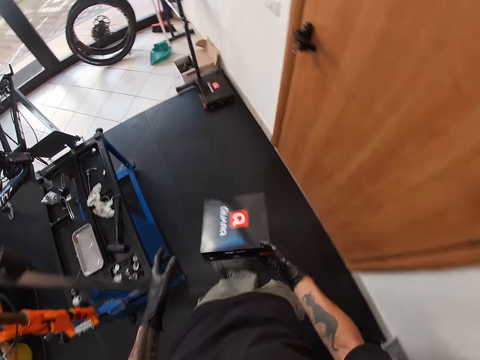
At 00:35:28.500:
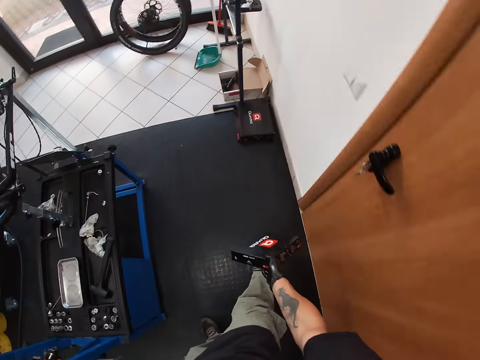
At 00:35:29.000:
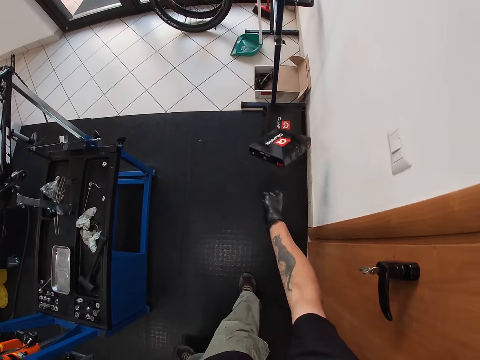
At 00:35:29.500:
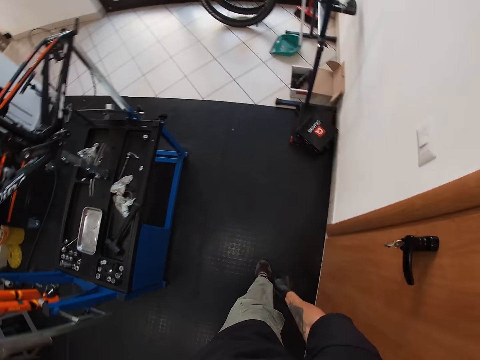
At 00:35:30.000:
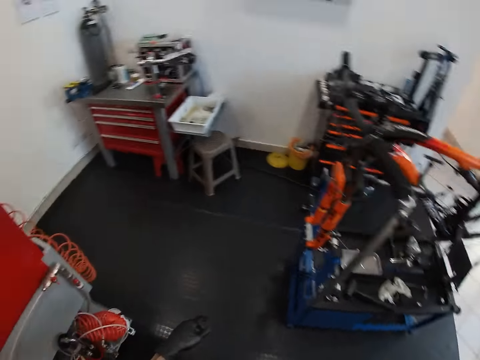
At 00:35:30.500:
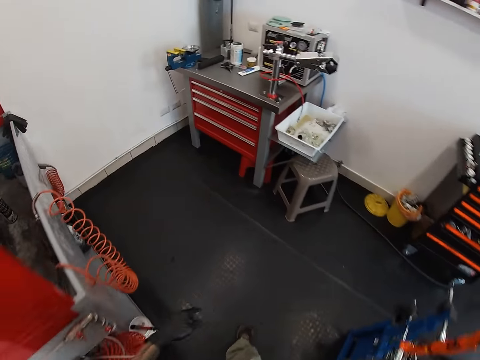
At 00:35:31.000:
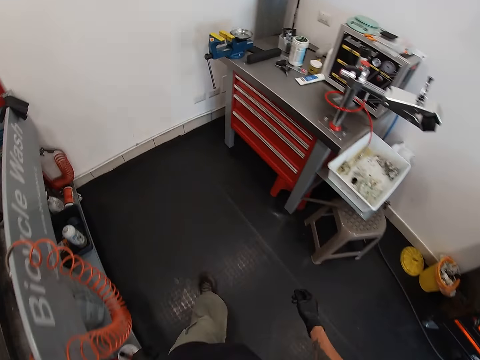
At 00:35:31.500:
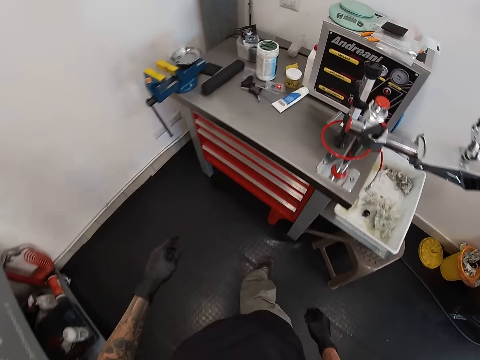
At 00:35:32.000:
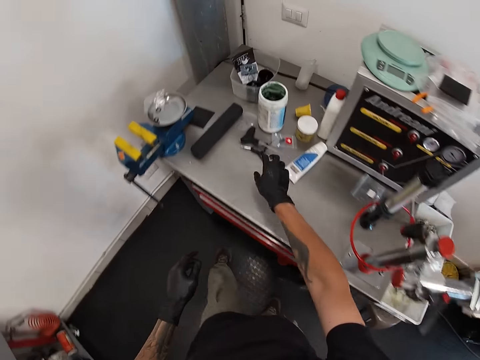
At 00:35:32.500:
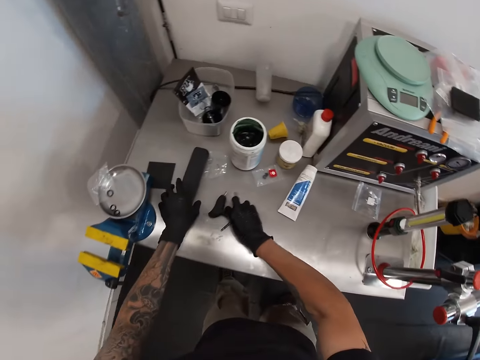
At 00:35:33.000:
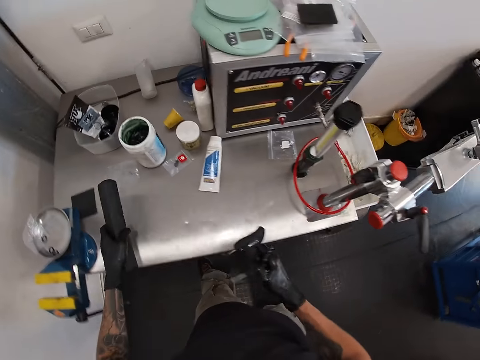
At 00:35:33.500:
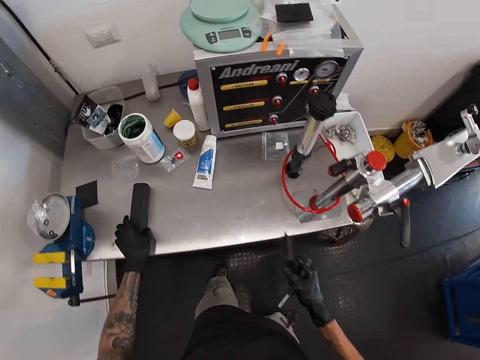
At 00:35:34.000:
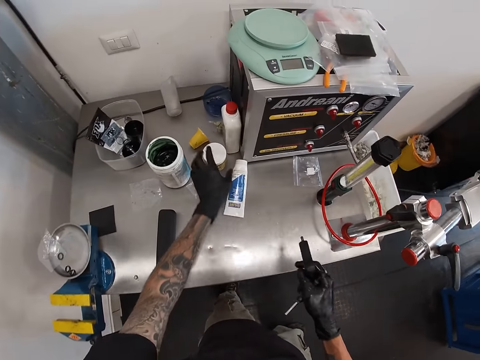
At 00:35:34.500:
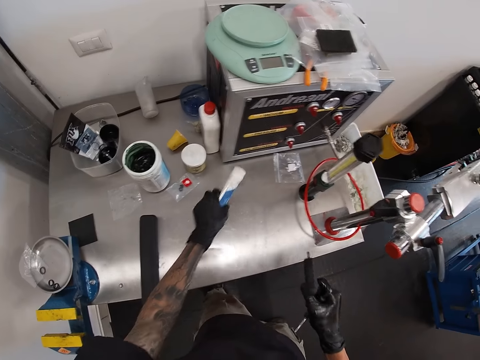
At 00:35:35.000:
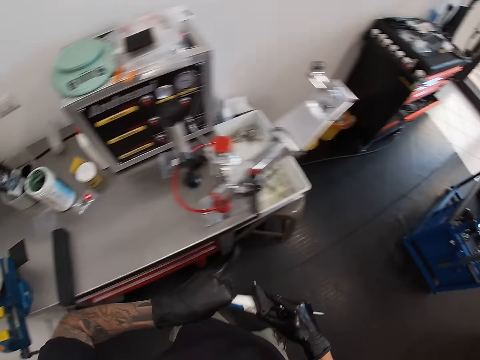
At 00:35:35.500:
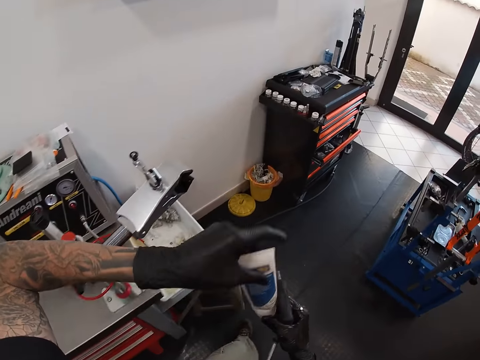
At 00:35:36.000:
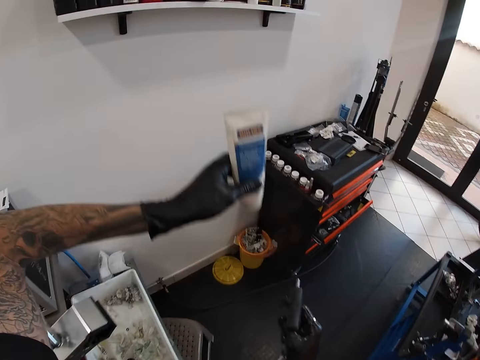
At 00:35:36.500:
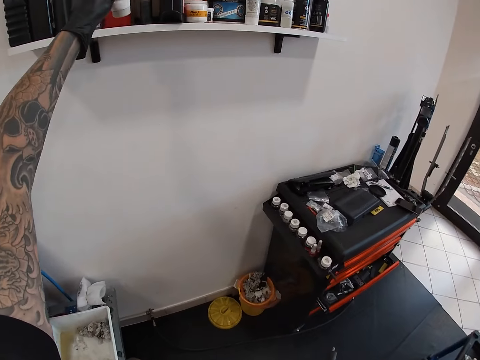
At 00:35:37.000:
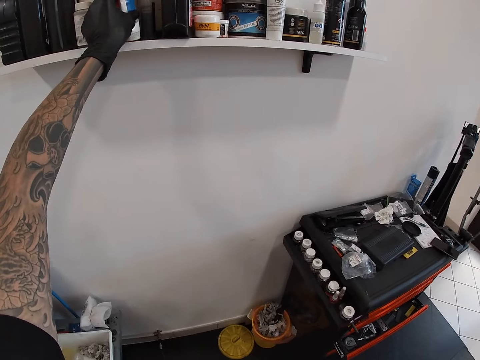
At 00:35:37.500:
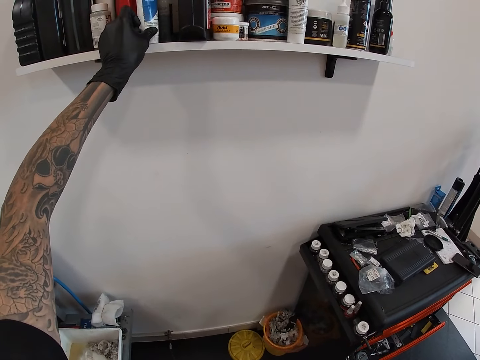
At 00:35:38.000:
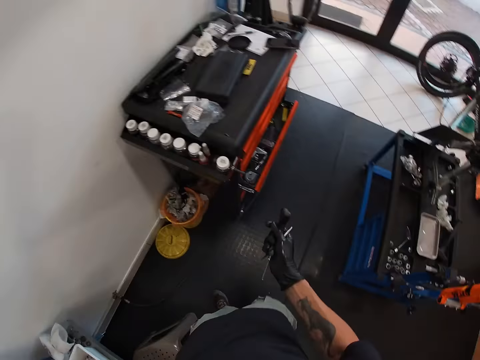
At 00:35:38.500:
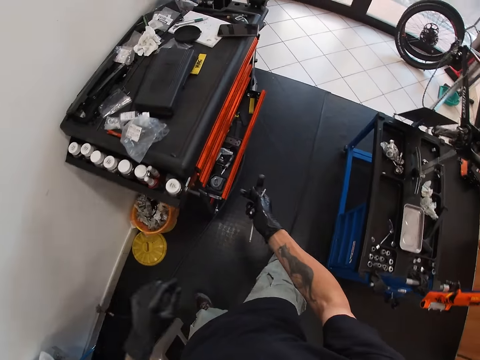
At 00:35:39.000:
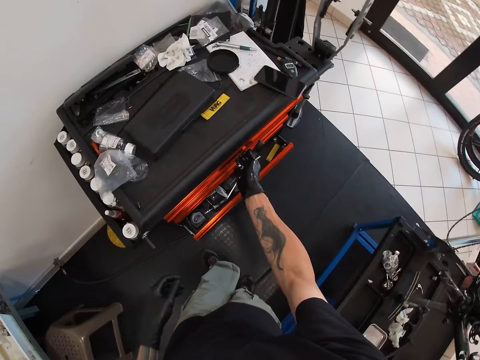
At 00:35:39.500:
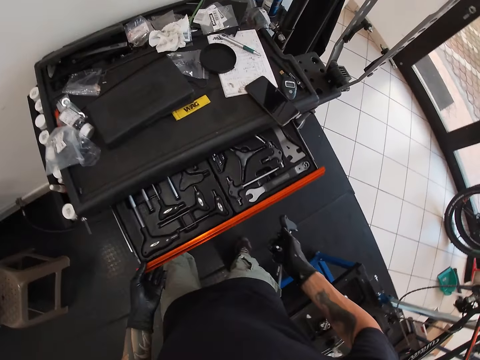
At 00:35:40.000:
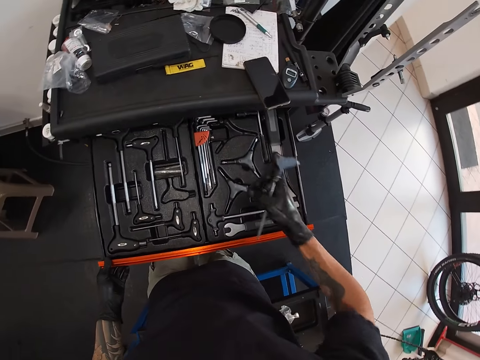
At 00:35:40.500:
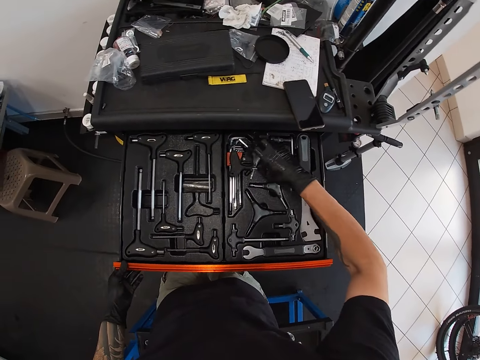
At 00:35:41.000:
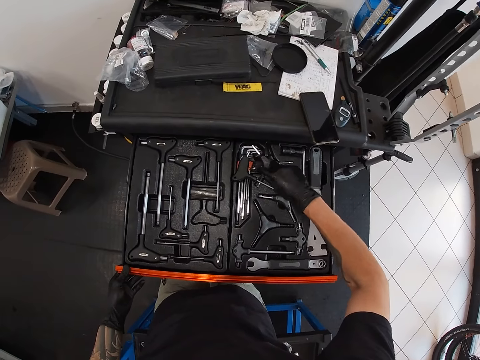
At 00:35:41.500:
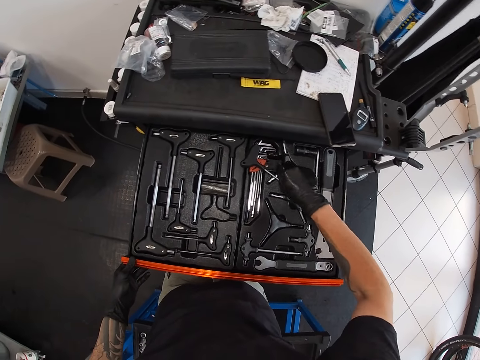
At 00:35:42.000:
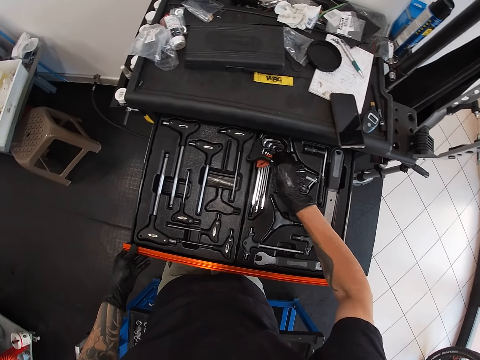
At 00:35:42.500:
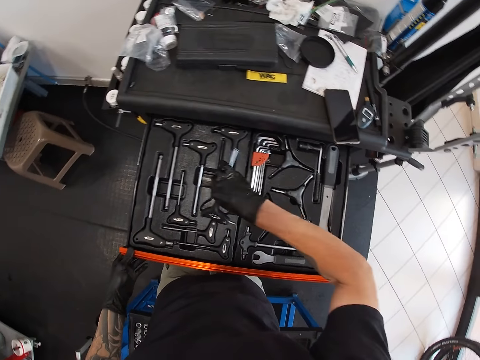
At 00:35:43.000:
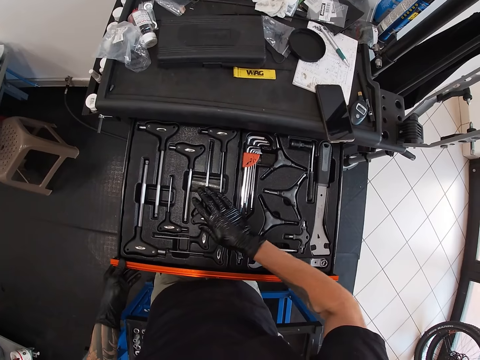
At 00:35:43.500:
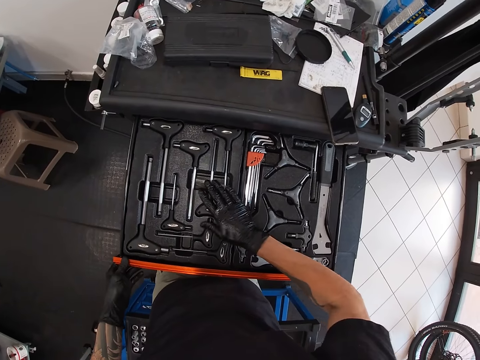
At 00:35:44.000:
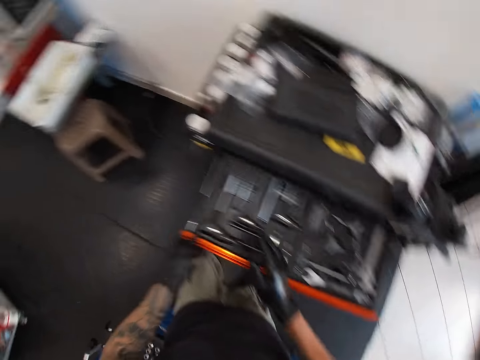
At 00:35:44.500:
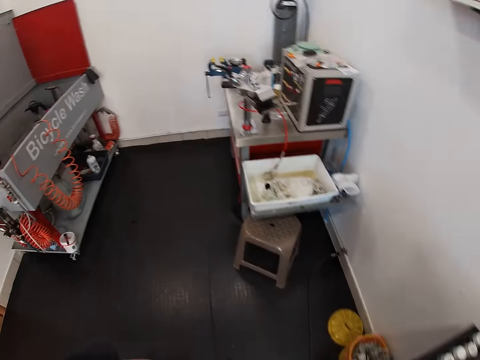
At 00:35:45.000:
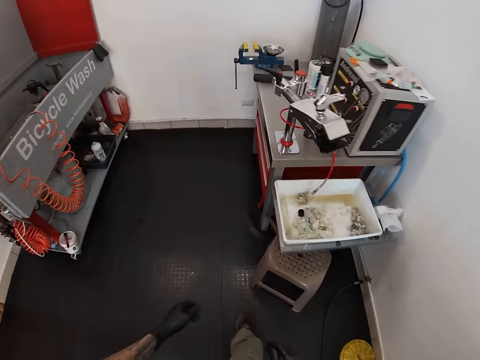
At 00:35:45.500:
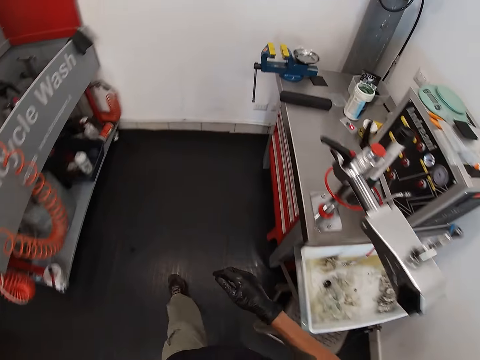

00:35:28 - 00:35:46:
The camera wearer throws the covered box on a box on the floor with his right hand. He walks on the floor. He picks the 3-way hex wrench and the T-handled hex wrench from the table with his right hand. He picks a box from the table with his left hand. He drops the box in his left hand on the table. He picks a tube from the table with his left hand. He turns the tube in his left hand with both hands. He walks on the floor. He drops the tube in his left hand on a wall cabinet. He walks on the floor. He opens a drawer with his right hand. He drops the 3-way hex wrench and the T-handled hex wrench in the drawer with his right hand. He adjusts the 3-way hex wrench in the drawer with his right hand. He picks the T-handle hex wrench from the drawer with his right hand. He drops the T-handle hex wrench in the drawer with his right hand. He closes the drawer with his left hand. He walks on the floor.

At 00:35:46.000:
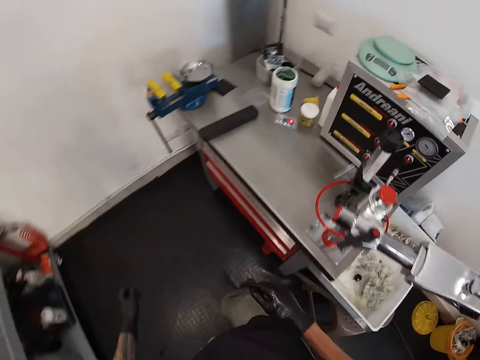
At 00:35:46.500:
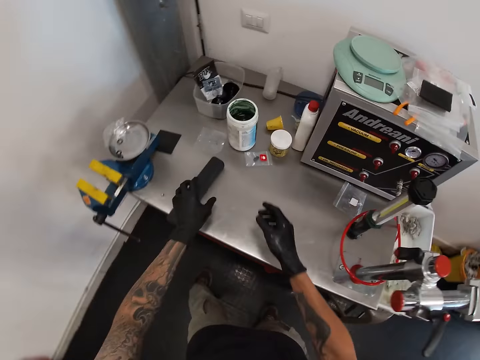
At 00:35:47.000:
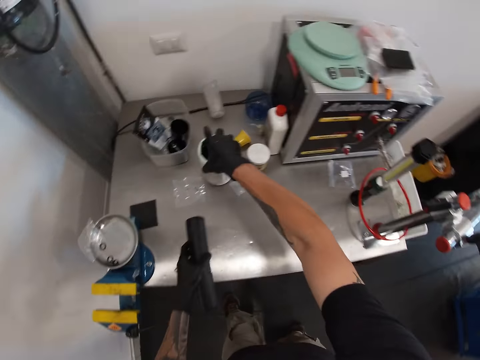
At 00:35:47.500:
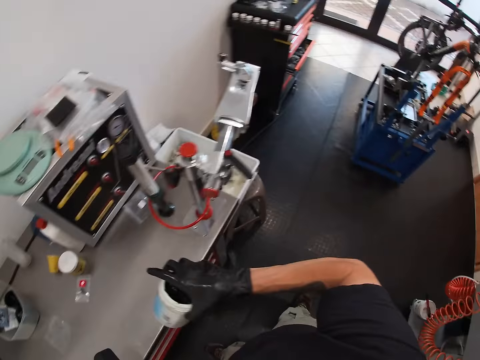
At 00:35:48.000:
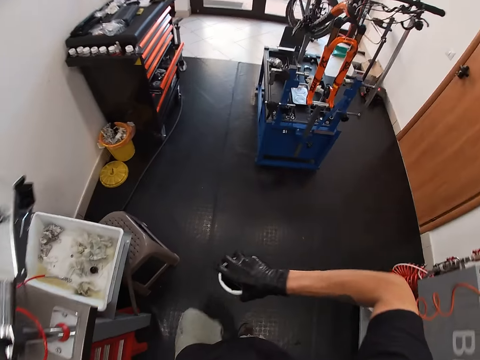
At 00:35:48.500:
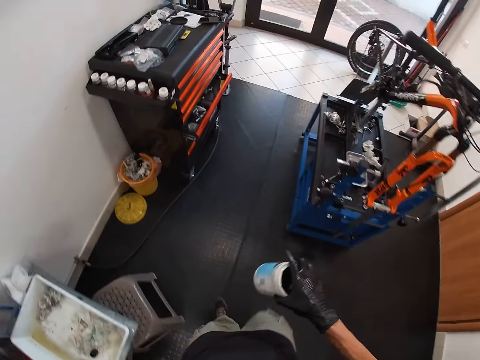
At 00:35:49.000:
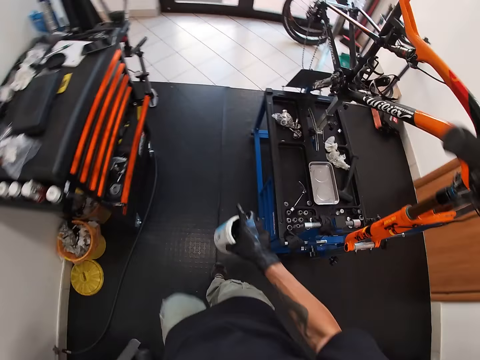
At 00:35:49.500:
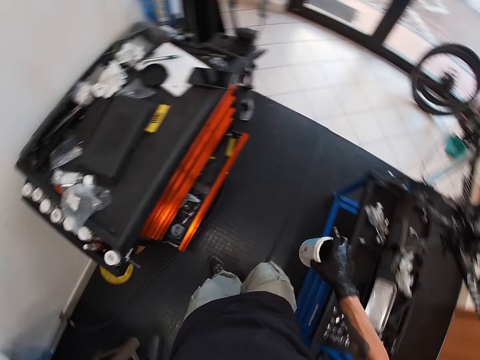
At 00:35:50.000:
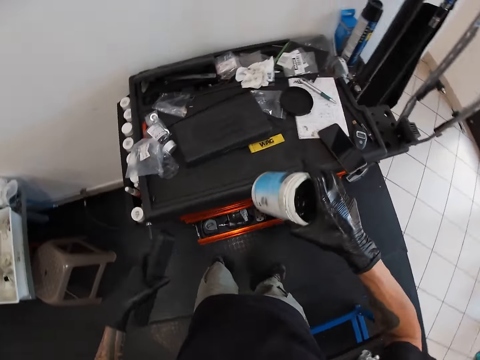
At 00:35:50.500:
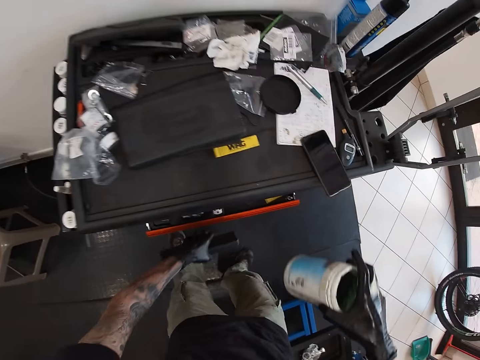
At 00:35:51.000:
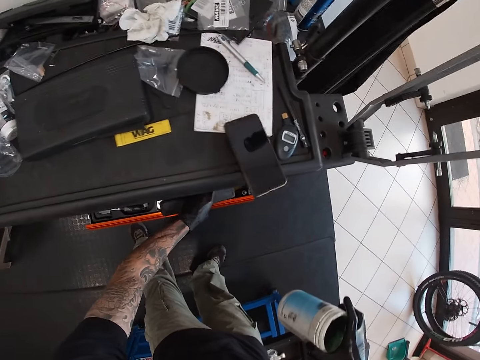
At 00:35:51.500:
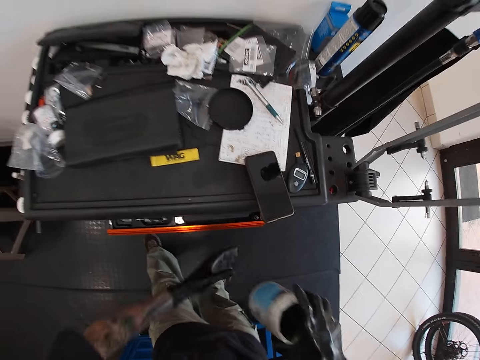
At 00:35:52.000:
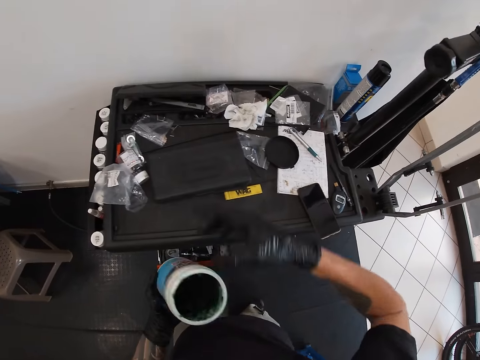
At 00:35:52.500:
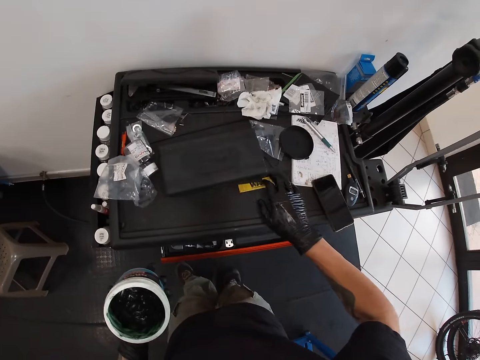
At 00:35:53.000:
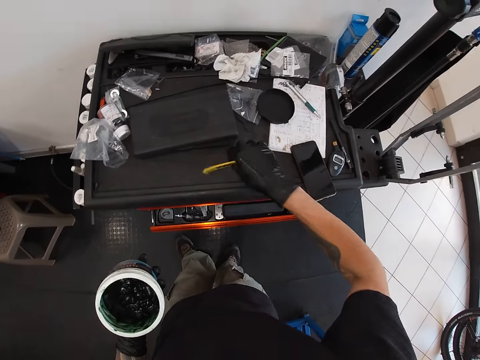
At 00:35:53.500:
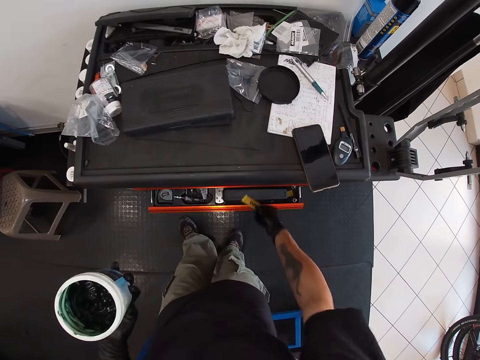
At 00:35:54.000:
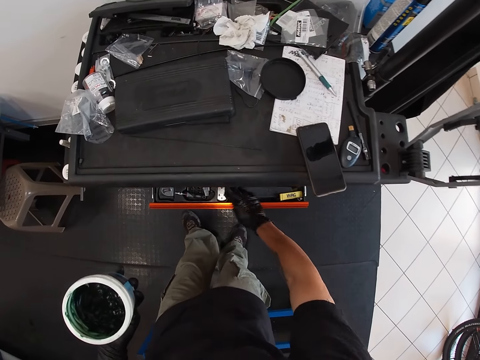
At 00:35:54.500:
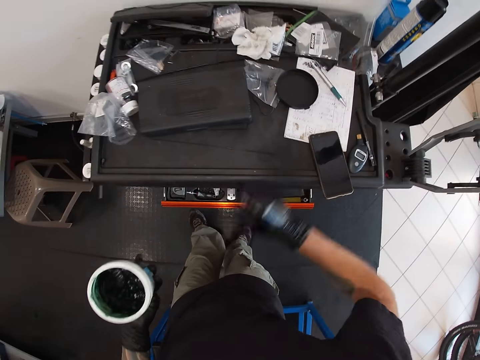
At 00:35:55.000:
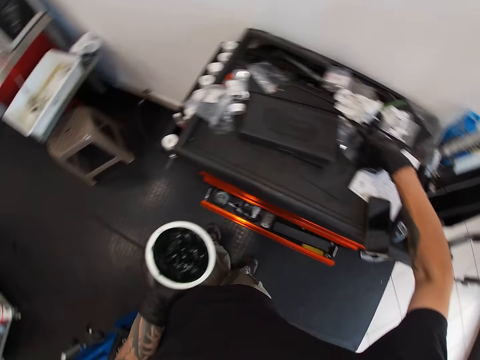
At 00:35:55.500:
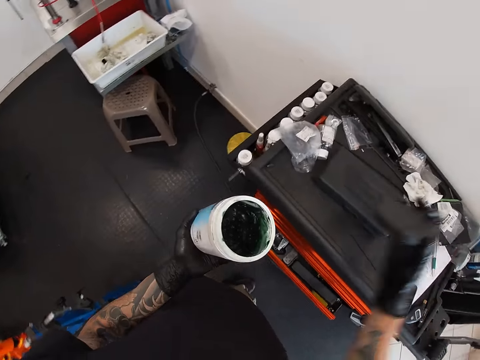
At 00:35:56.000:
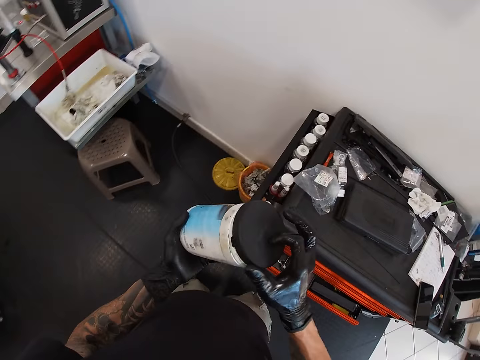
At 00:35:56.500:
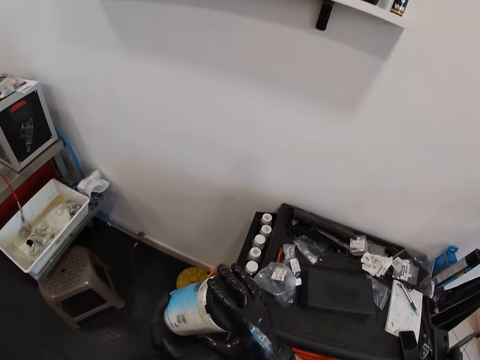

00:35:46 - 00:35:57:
The camera wearer picks the tool box from the table with his left hand. He picks a container from the table with his right hand. He walks on the floor. He drops the tool box in his left hand in a drawer. He passes the container in his right hand to his left hand. He picks a pry tool from the top of the tool drawer with his right hand. He drops the pry tool in the drawer with his right hand. He picks the lid on the top of the tool drawer with his right hand. He covers the container in his left hand with the lid in his right hand.
